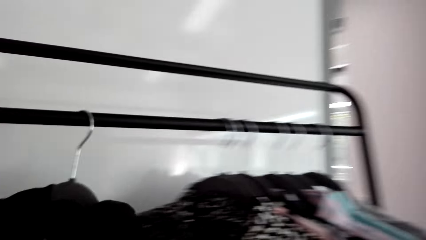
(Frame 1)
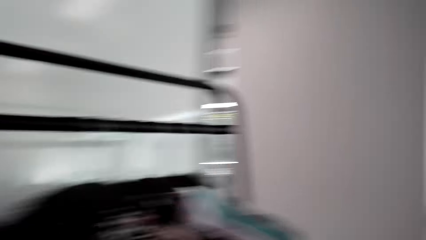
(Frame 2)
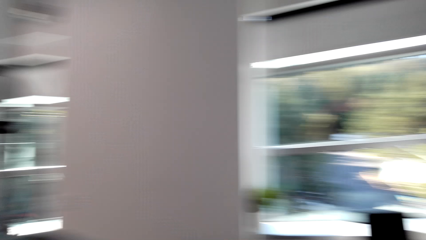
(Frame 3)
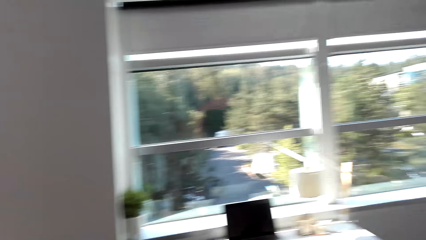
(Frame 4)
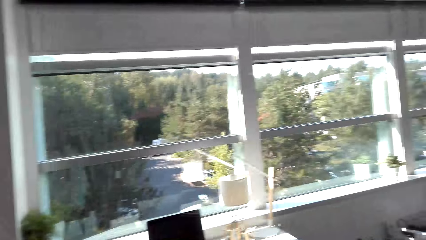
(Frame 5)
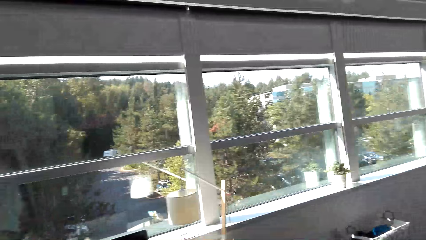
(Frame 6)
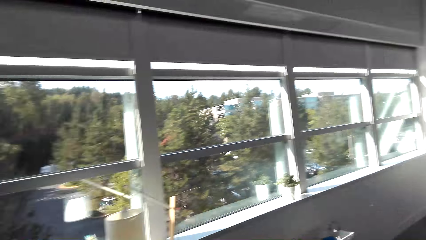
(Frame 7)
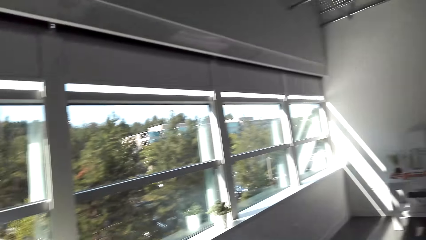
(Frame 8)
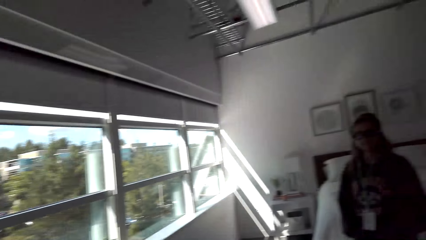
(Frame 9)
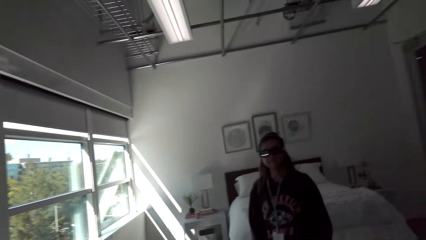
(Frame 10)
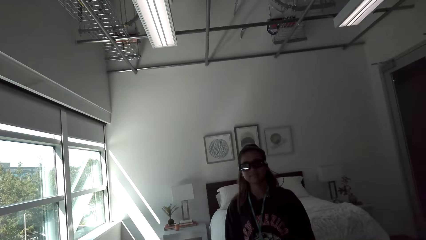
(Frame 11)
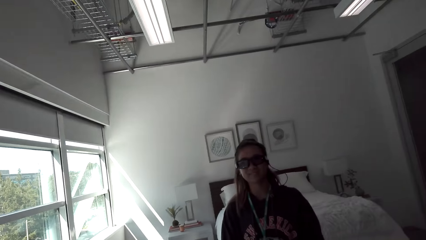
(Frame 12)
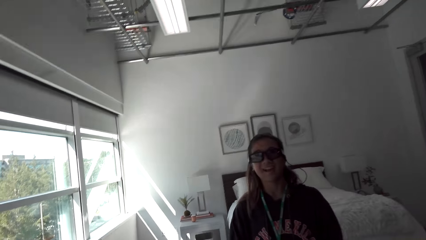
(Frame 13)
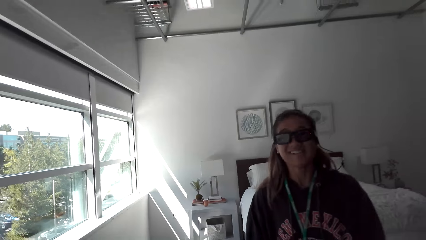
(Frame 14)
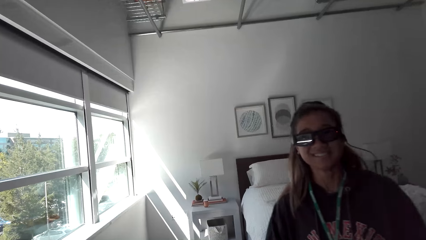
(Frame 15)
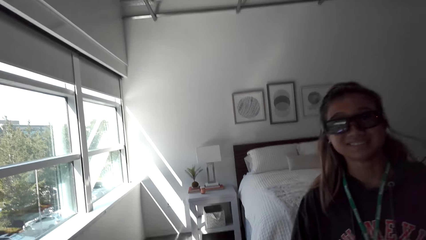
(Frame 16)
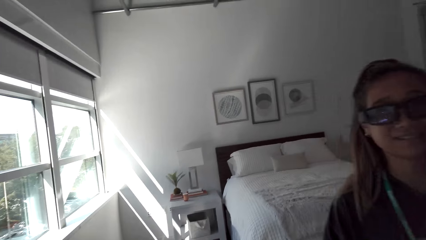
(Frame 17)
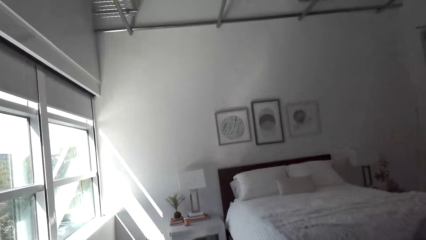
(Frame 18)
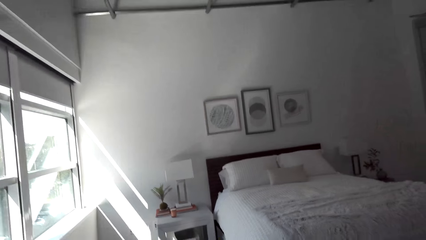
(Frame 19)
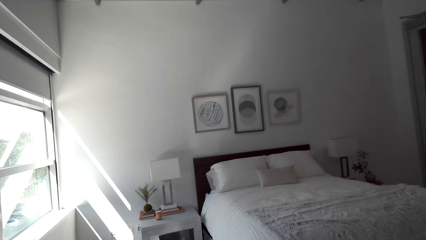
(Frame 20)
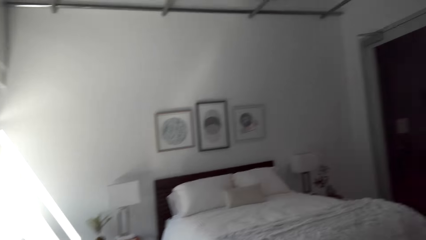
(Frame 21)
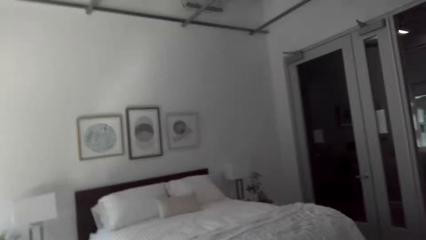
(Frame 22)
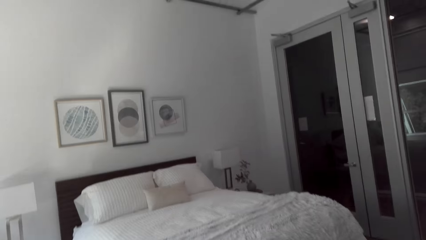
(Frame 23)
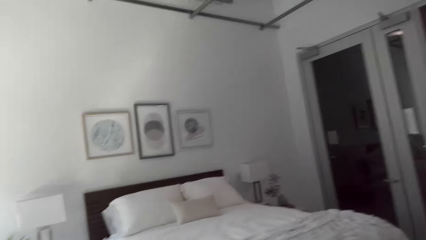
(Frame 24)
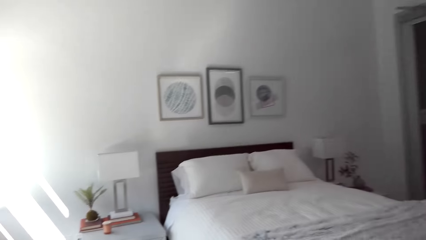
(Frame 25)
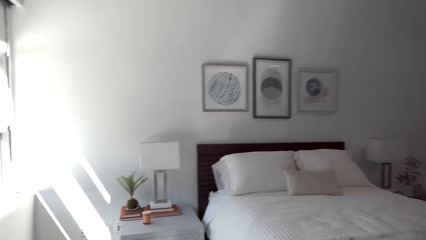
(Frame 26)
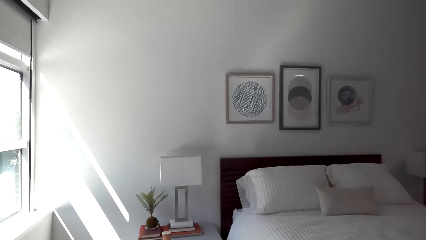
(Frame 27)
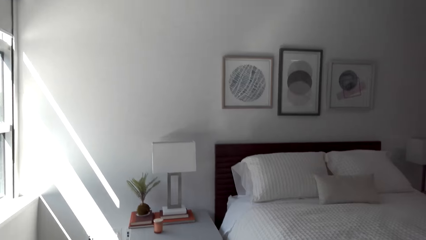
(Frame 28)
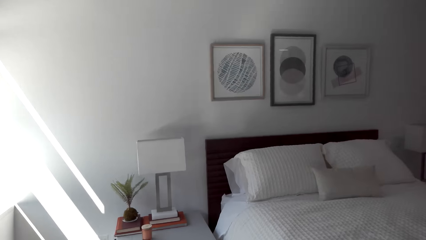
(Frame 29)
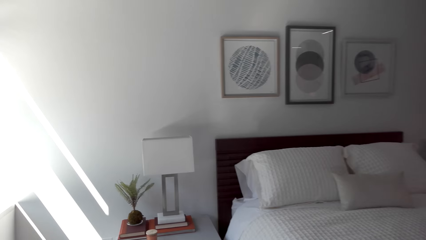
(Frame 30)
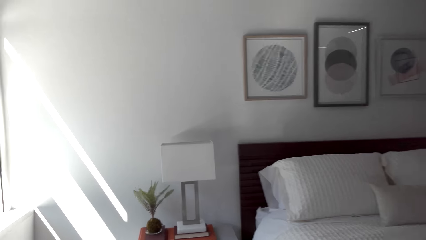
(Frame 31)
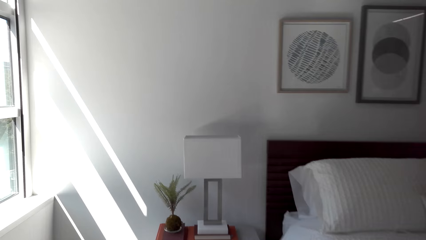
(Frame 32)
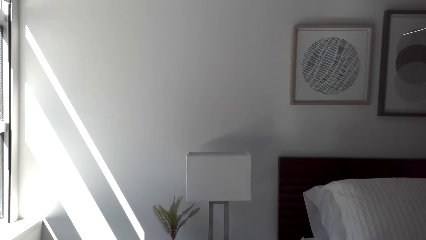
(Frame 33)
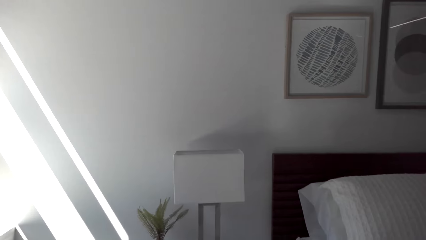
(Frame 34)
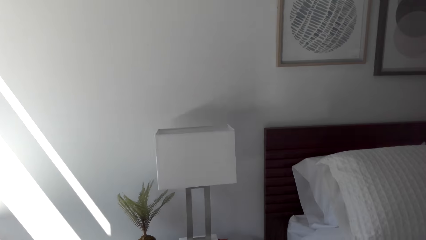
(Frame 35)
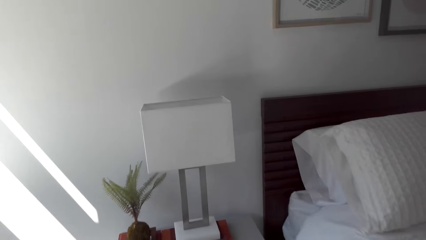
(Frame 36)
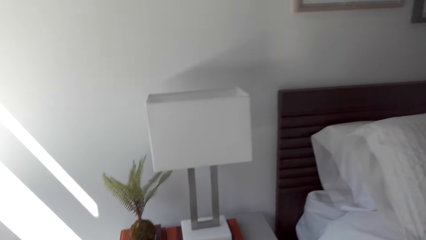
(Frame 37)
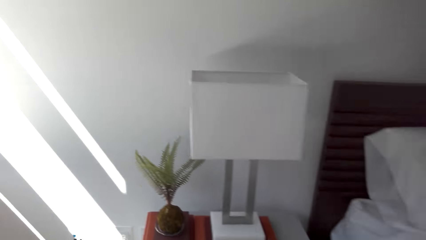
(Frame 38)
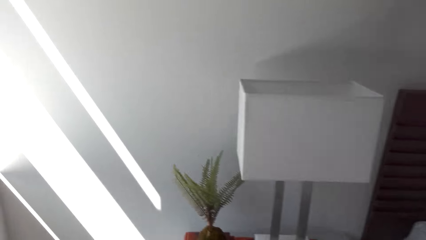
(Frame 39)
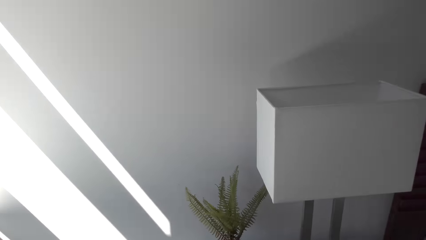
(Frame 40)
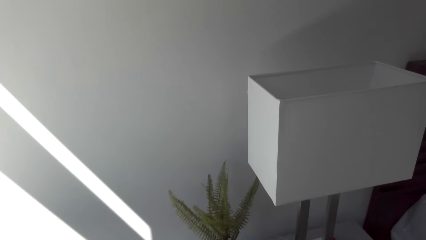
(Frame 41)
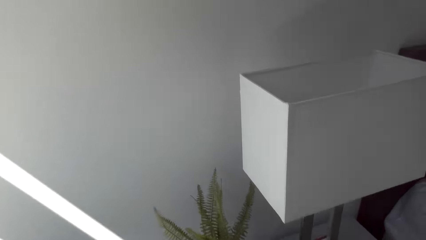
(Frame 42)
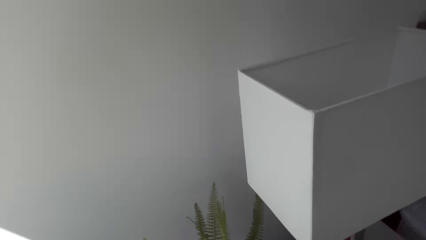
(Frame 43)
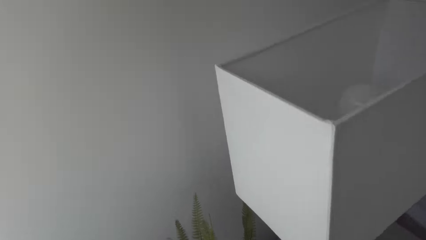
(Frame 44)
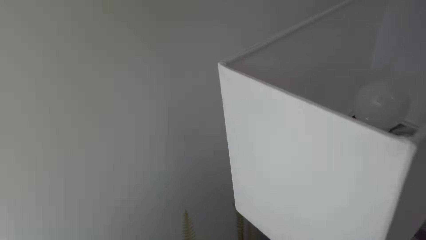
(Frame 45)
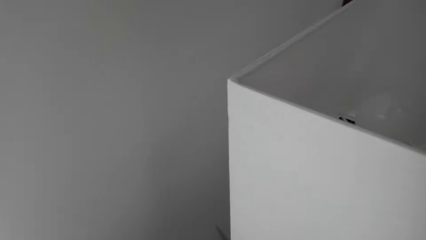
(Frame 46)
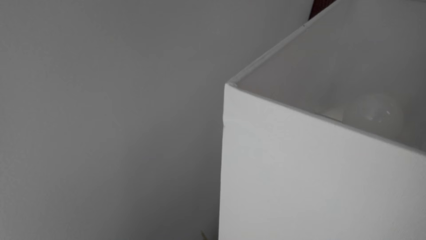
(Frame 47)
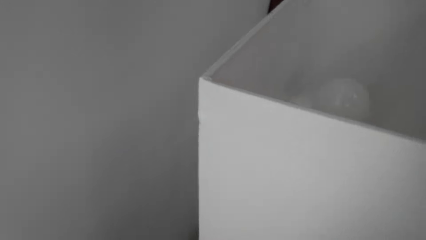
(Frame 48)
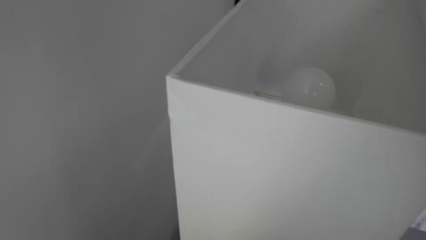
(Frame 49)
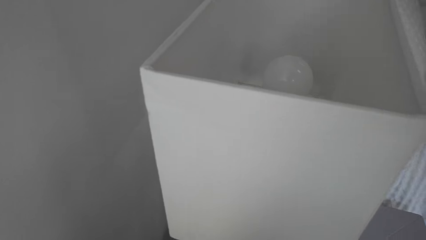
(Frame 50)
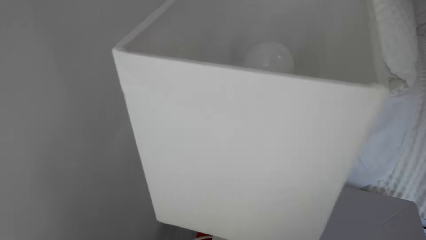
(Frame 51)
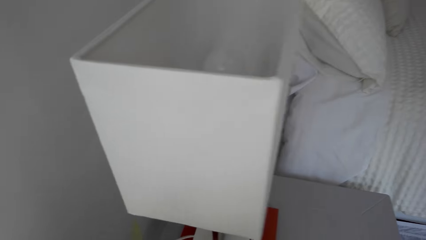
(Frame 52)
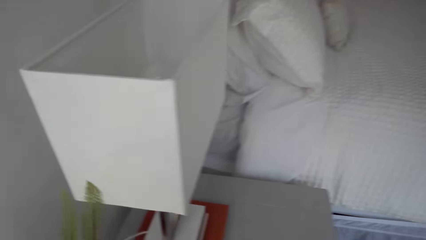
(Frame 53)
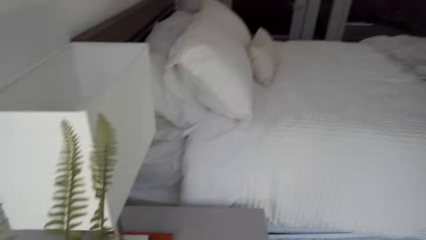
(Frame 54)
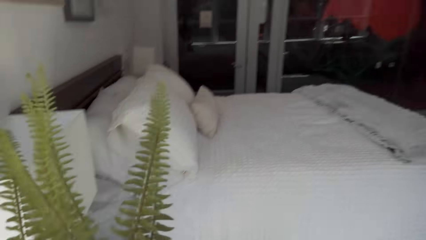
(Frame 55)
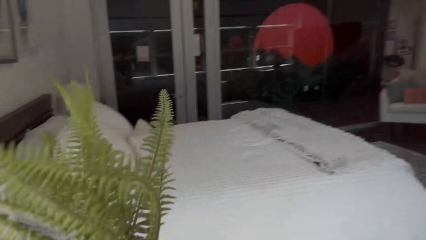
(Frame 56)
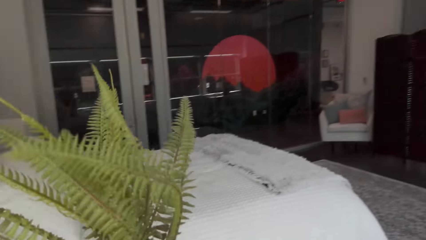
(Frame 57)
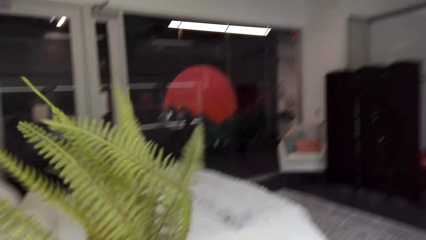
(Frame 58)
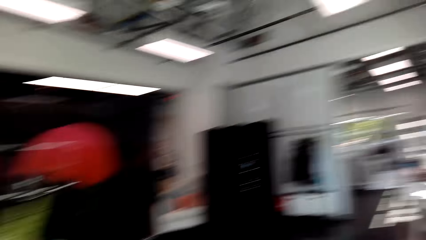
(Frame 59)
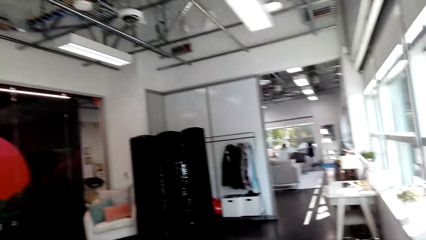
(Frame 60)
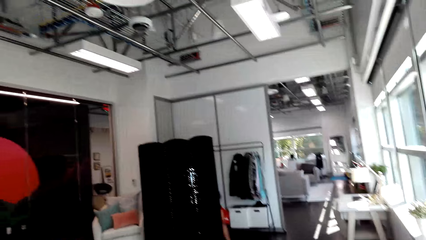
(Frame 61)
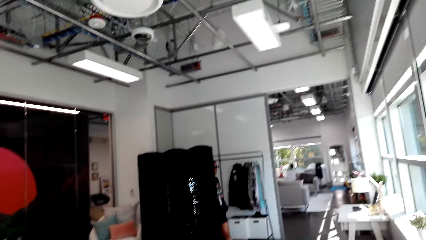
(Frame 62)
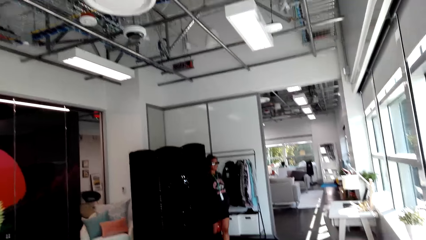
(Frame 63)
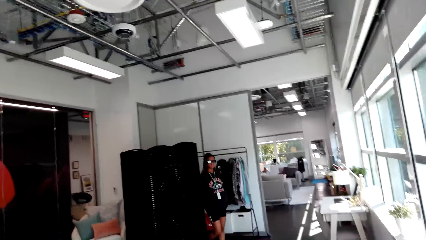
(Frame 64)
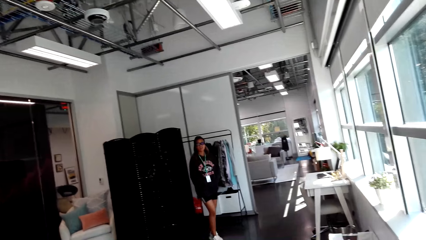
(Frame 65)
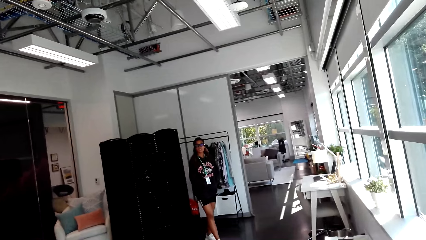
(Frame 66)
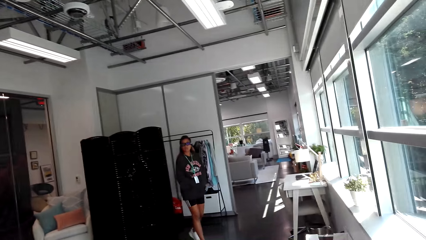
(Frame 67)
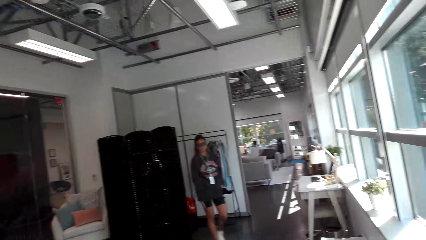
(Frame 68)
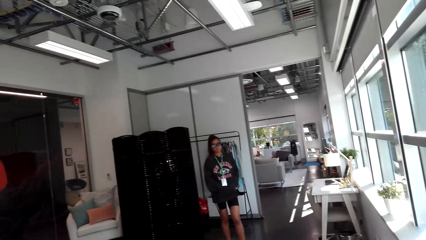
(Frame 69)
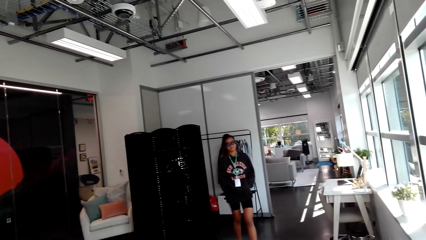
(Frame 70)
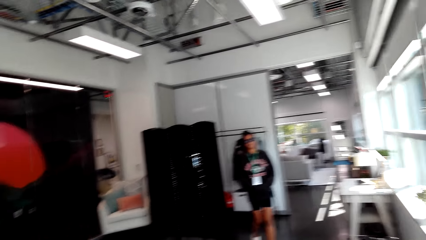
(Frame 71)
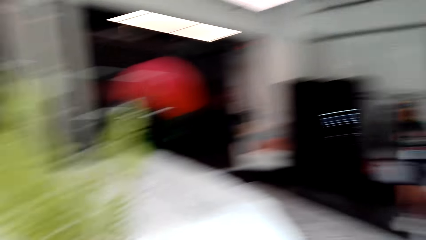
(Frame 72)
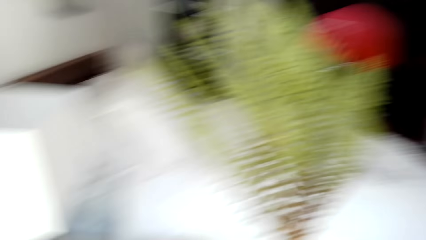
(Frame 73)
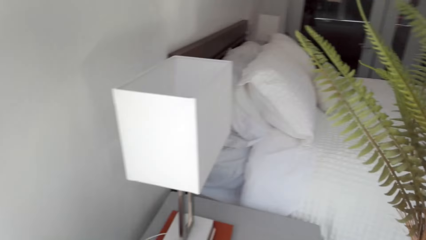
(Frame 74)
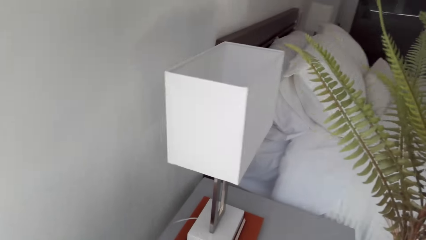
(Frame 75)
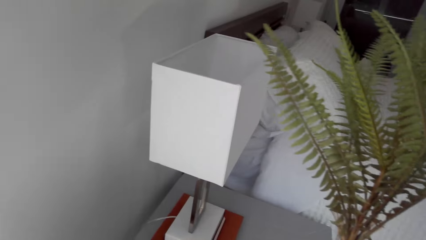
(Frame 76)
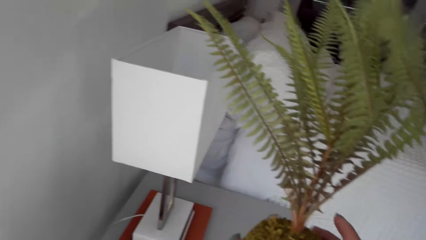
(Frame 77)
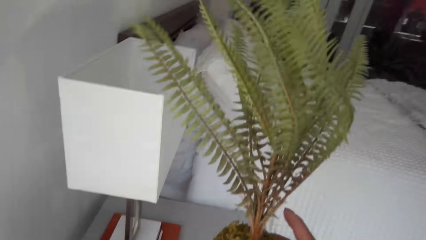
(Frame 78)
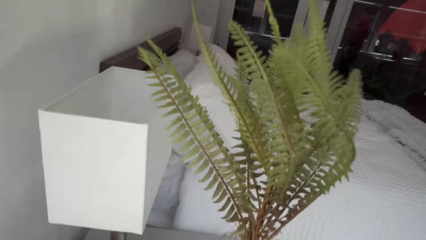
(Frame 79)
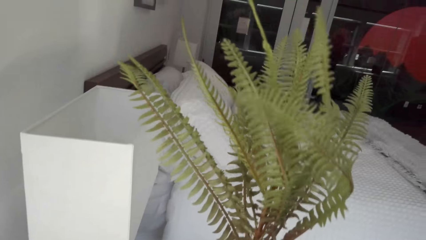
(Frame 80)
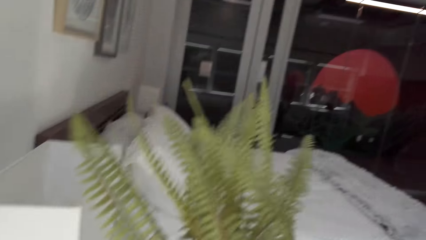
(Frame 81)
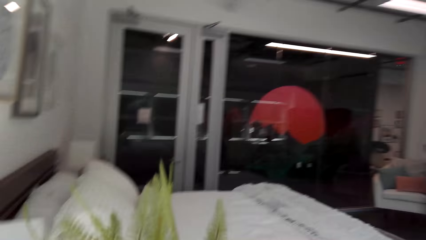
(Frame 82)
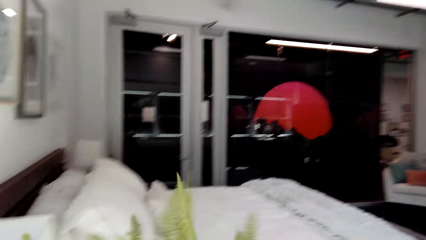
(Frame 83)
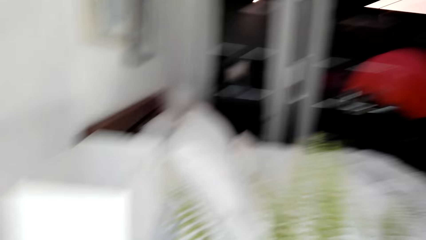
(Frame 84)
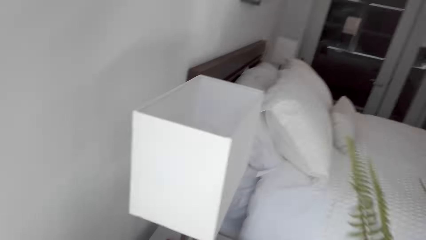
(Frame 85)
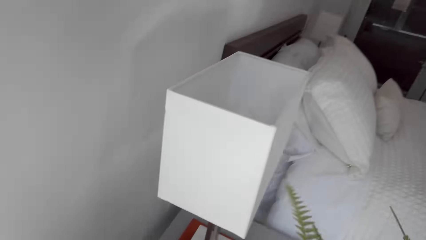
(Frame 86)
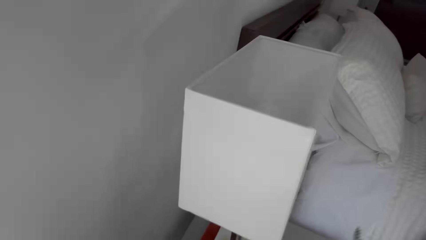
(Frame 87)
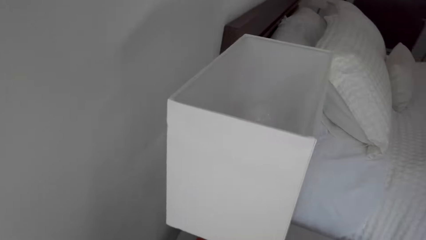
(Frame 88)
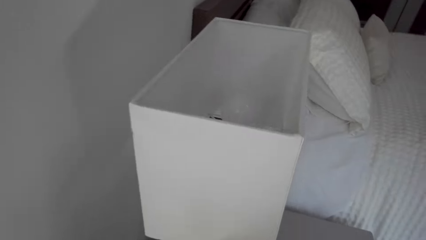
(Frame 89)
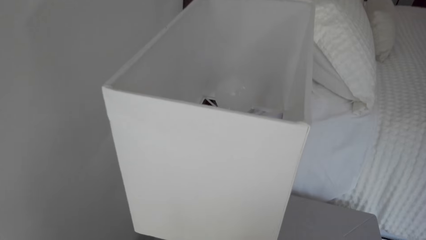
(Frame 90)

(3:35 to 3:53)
The camera wearer turns around. They walk towards a woman. They walk beside the bed. They walk towards the bed. They take the flower pot. They look at the lamp. They walk a few steps. The woman walks towards the camera wearer. The camera wearer holds the plant.
